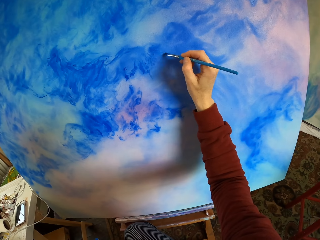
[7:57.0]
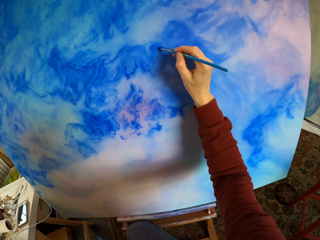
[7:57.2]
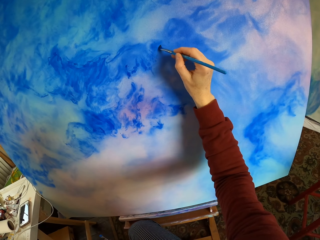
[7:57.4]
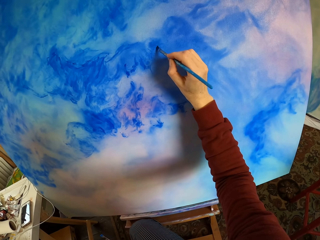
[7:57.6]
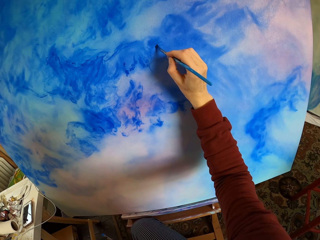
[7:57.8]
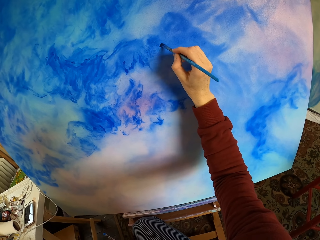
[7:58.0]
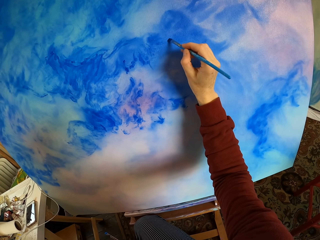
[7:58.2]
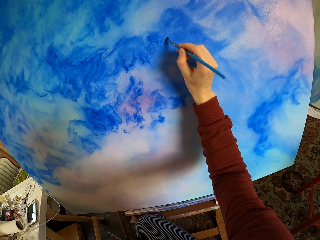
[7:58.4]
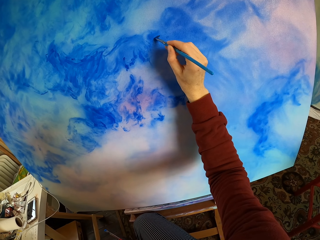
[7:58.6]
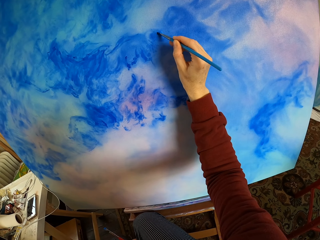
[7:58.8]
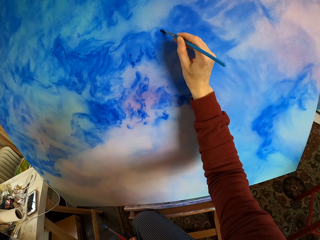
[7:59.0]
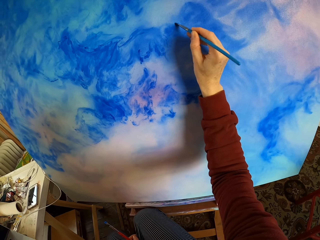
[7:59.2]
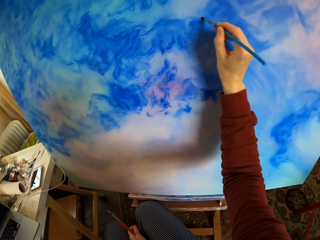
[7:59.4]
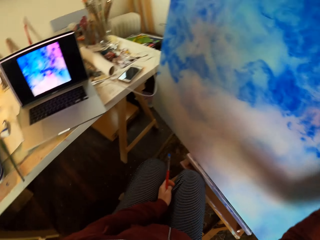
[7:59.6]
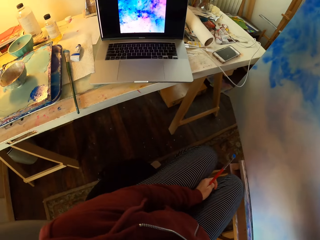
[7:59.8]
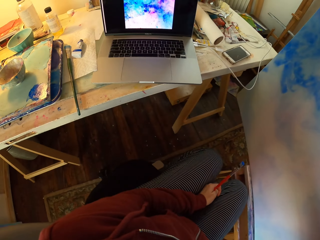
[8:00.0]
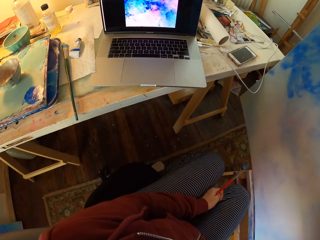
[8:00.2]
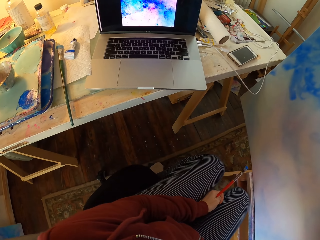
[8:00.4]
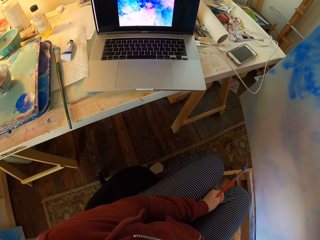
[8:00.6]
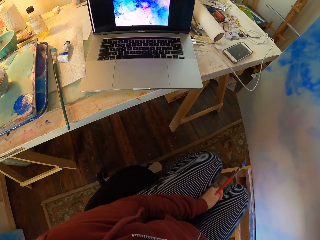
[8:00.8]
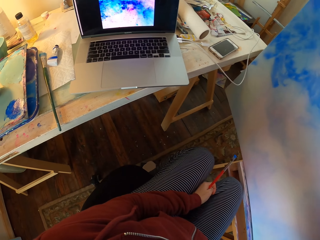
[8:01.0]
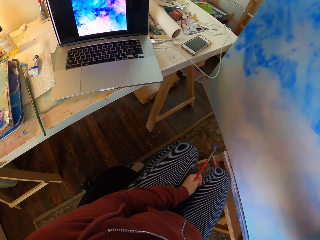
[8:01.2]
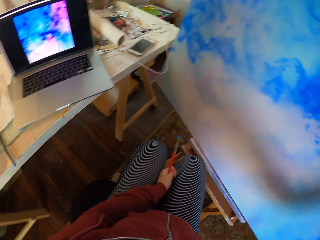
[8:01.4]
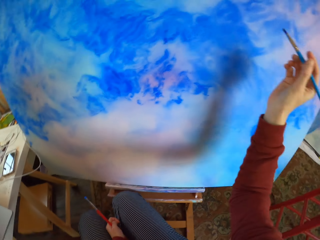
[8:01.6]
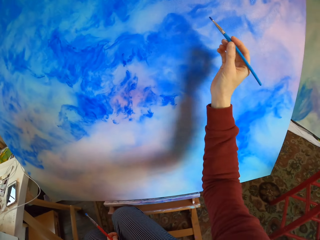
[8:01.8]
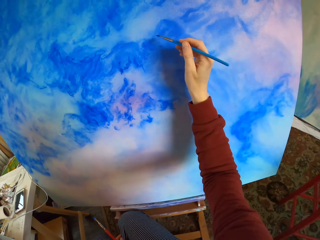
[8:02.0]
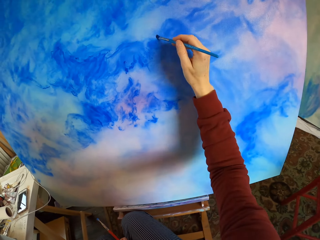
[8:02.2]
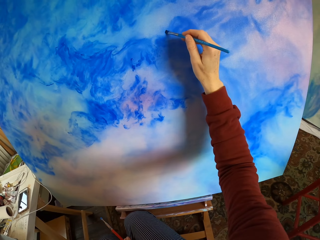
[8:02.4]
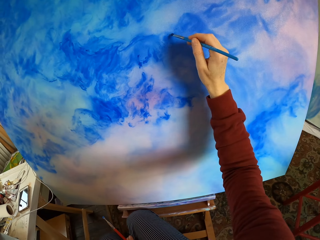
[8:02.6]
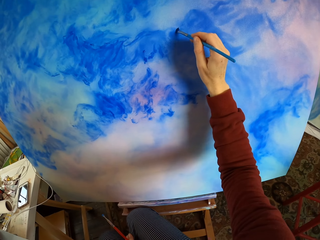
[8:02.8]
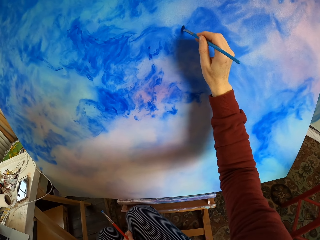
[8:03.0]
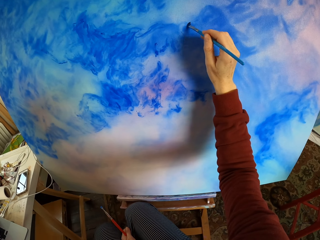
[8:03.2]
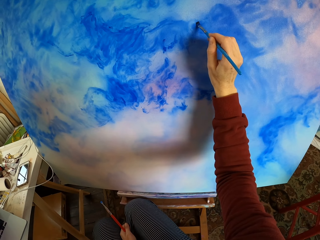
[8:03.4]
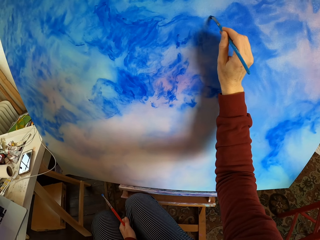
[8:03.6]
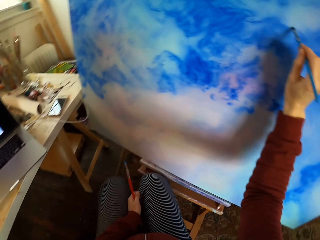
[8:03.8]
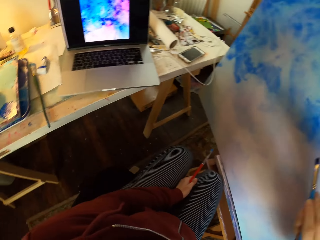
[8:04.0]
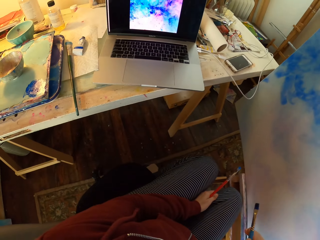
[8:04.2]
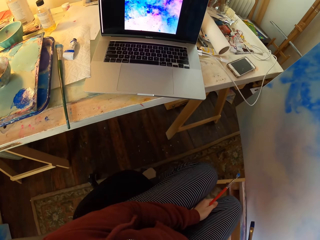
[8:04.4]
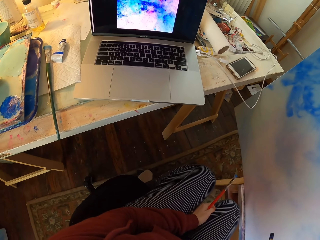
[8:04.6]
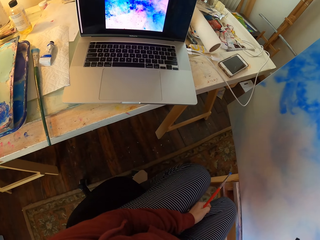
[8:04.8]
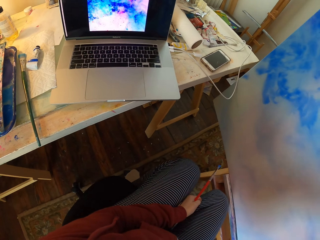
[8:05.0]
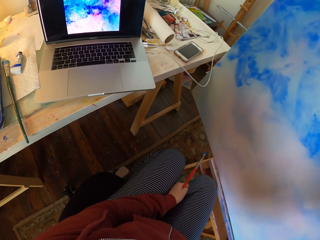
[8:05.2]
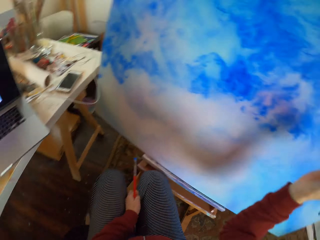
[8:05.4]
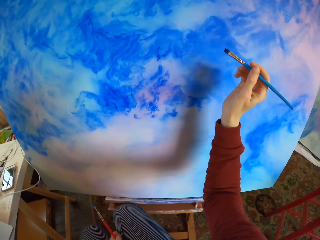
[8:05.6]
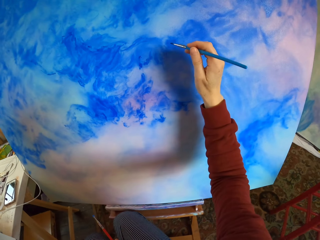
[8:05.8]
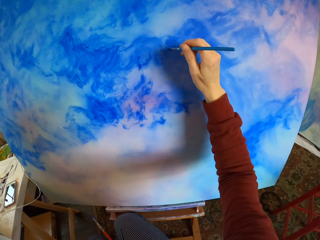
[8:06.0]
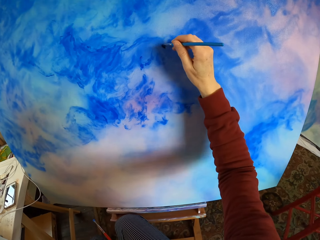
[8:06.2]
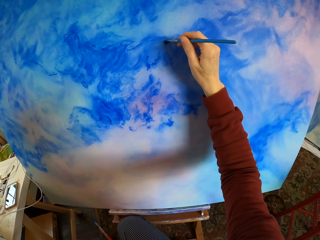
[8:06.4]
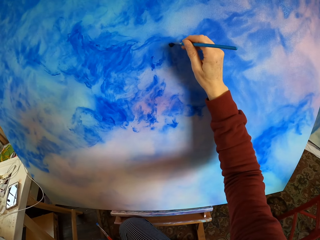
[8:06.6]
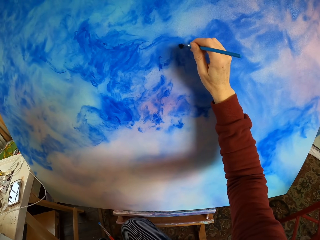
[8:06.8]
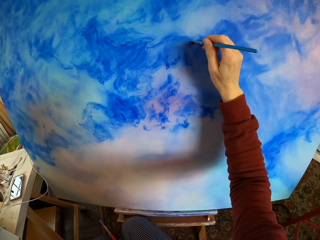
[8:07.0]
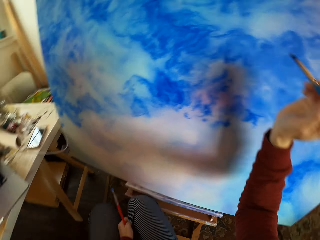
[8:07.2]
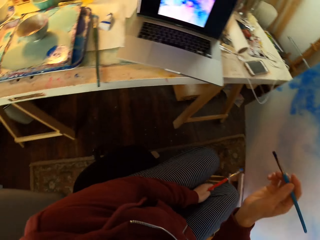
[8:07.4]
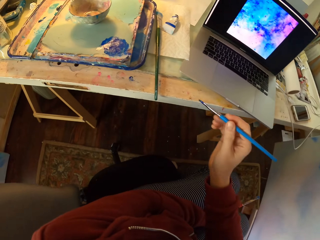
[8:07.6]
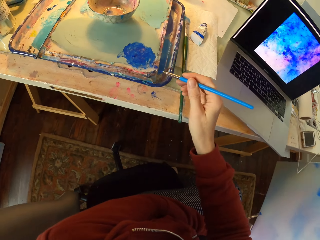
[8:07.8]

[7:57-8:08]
The camera wearer paints the decoration. They look at the laptop. They paint the decoration. They look at the laptop. They paint the decoration.

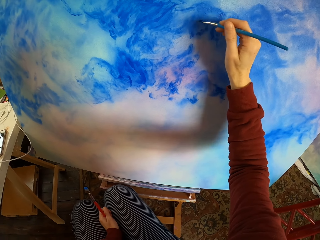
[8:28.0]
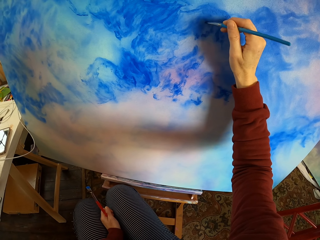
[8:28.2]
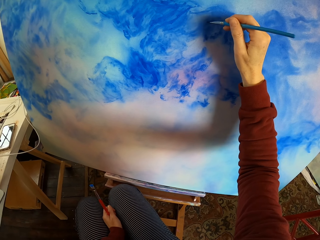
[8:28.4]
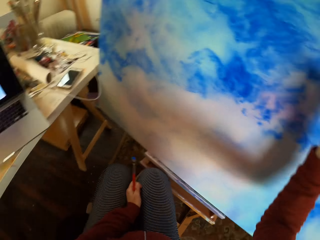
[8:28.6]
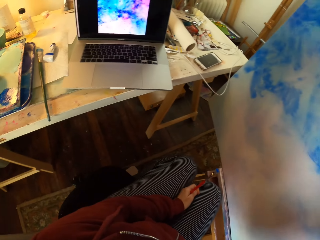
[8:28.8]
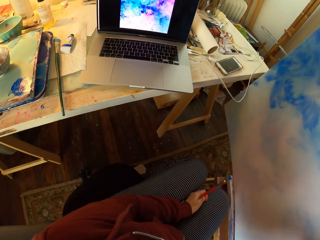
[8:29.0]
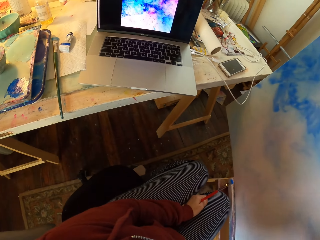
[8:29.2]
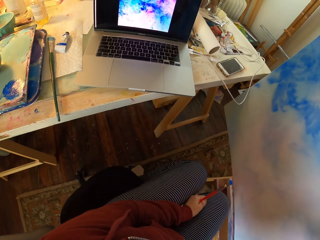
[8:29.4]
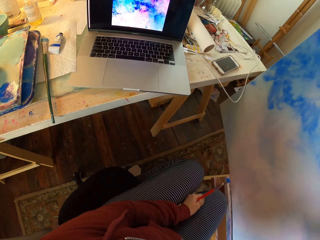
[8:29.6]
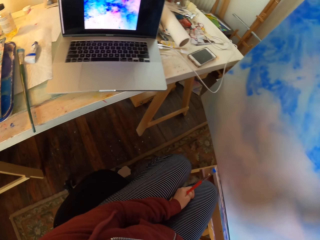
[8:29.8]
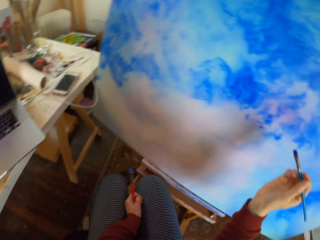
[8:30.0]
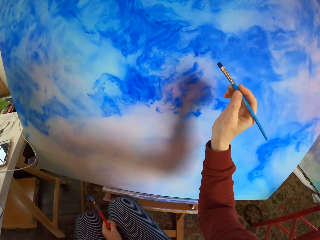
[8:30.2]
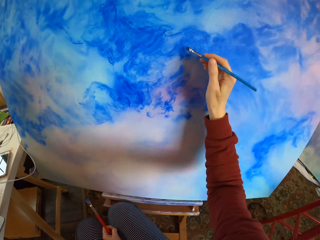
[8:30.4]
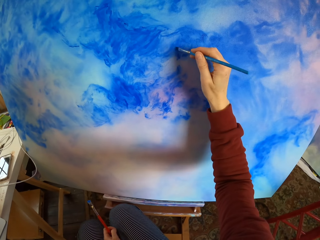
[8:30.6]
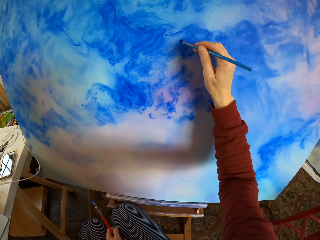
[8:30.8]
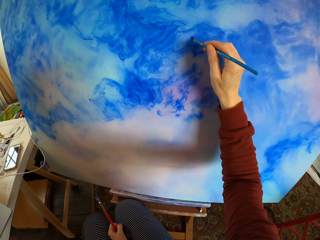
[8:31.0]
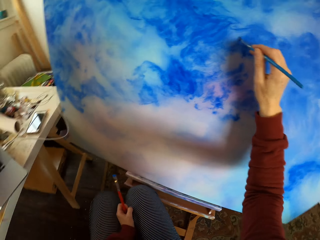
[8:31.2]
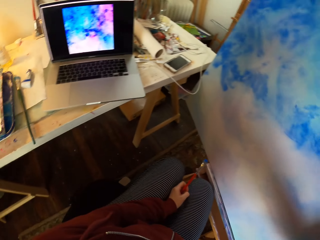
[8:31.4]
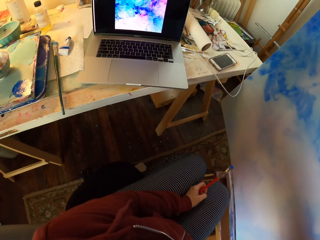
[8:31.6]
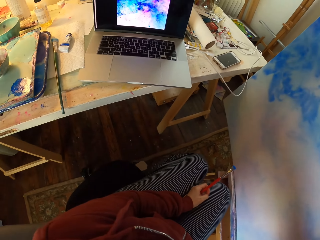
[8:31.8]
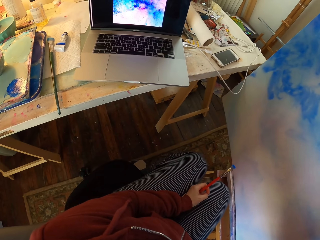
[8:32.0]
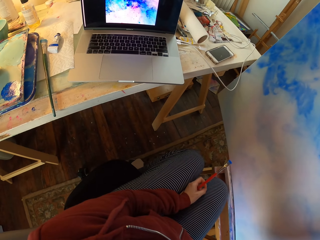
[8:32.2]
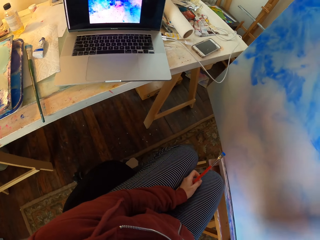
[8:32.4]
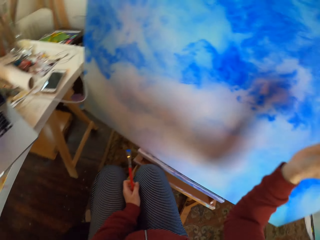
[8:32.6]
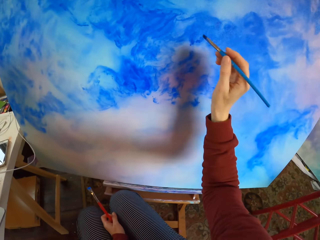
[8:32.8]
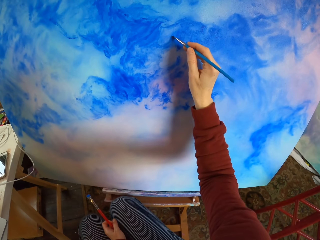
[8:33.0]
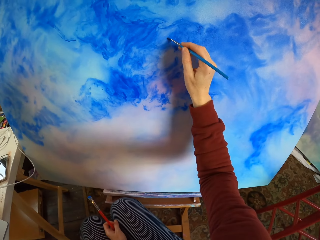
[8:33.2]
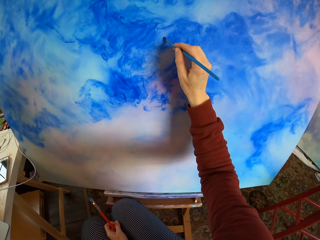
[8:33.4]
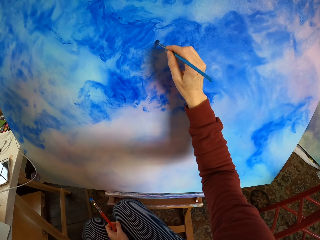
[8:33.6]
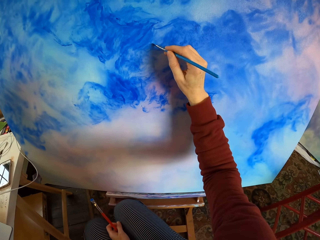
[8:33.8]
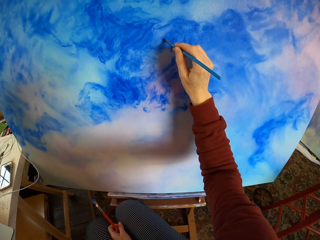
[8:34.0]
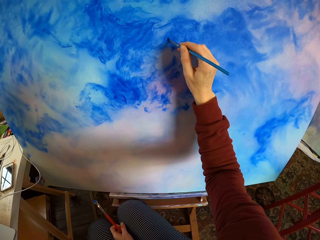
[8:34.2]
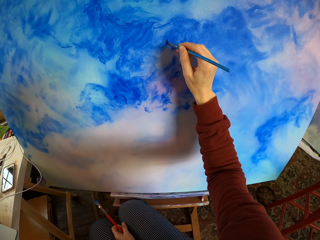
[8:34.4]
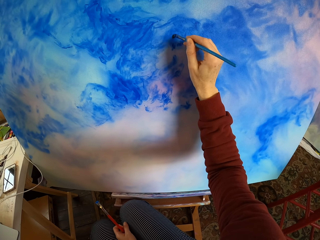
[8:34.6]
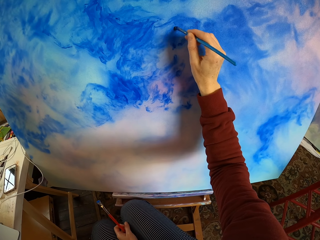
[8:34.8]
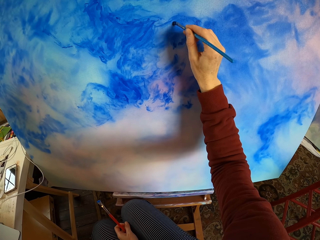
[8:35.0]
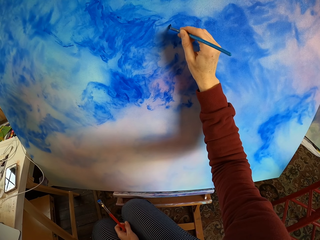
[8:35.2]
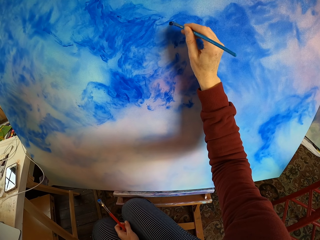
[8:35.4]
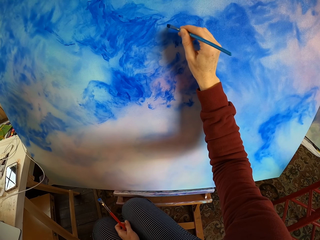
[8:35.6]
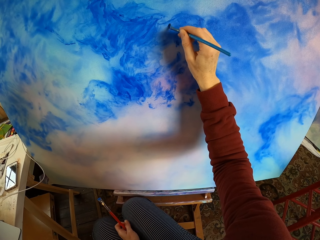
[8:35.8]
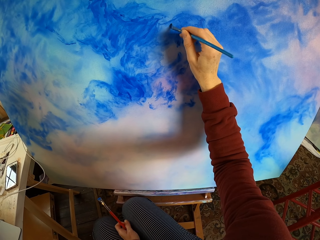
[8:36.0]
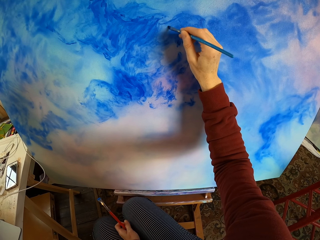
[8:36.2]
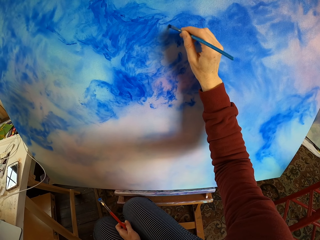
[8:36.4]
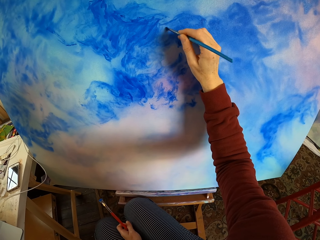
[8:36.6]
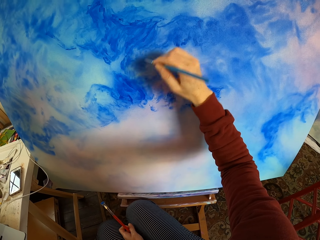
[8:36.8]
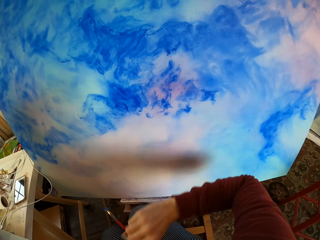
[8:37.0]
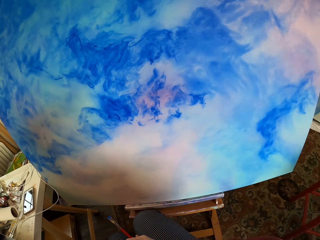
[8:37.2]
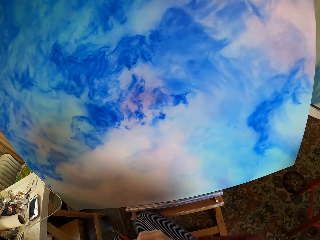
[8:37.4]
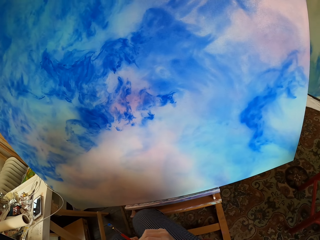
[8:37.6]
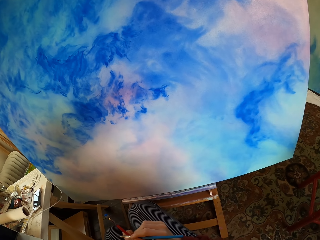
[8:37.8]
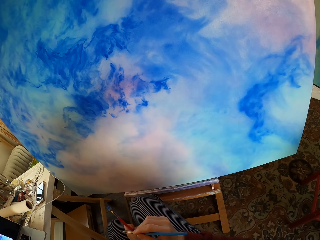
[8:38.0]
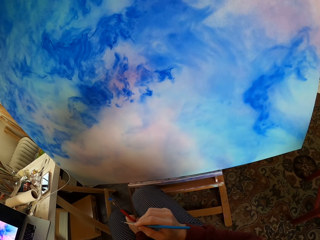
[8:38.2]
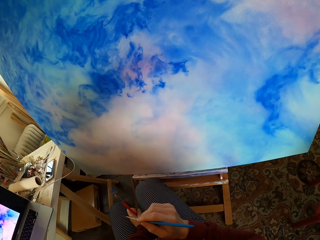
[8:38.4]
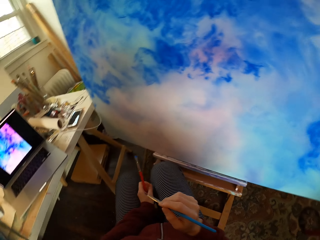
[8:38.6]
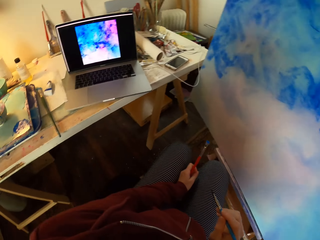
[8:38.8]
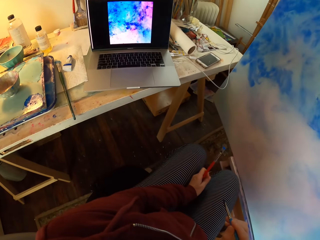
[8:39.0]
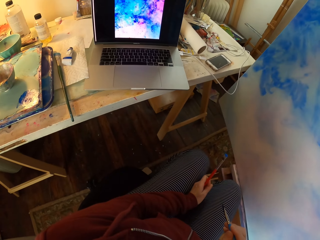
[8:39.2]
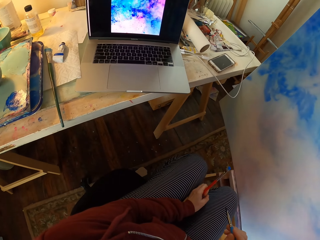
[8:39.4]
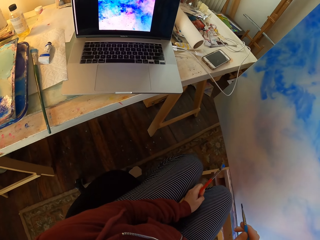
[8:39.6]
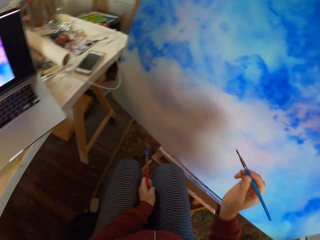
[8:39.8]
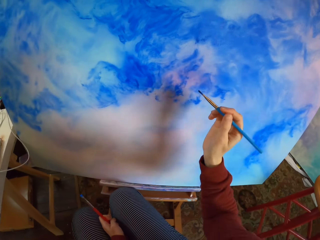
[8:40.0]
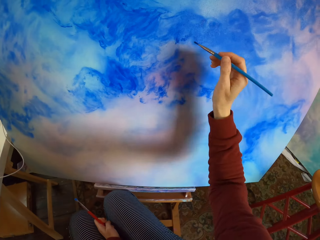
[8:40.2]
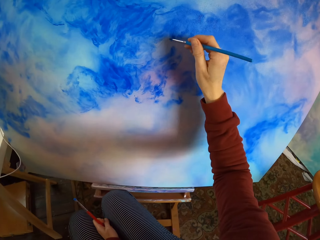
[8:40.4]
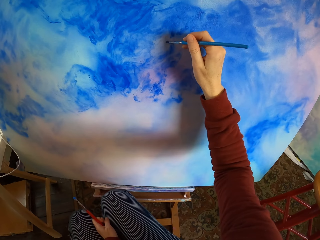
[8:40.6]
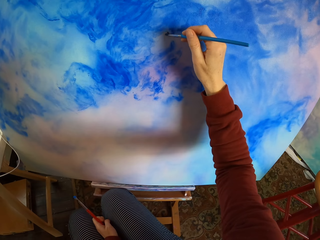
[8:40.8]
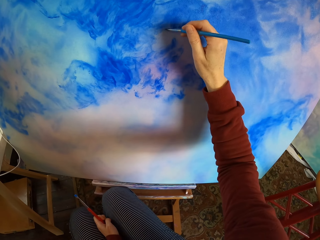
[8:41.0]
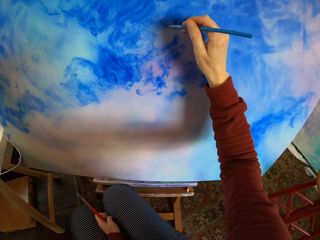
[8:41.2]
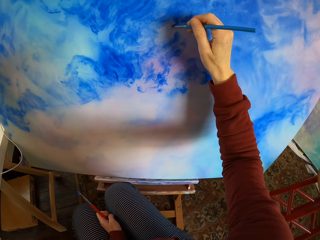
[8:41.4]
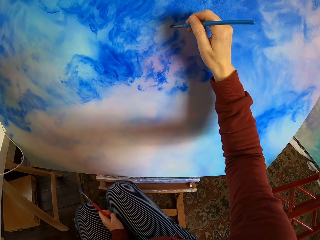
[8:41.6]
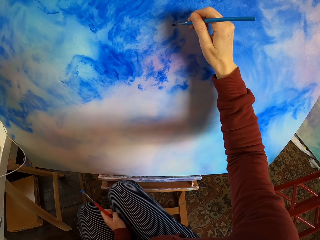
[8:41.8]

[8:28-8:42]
The camera wearer looks at the laptop. They paint the decoration. They look at the laptop. They paint the decoration. They look at the decoration. They look at the laptop. They paint the decoration.
